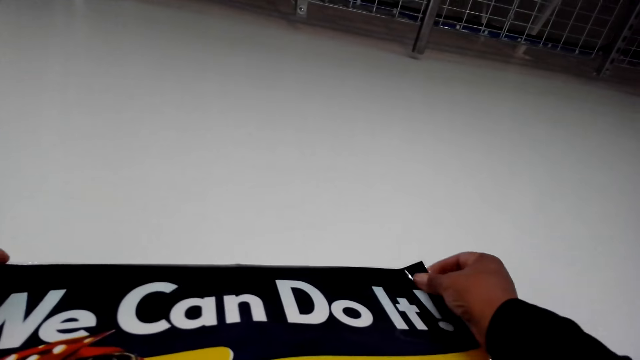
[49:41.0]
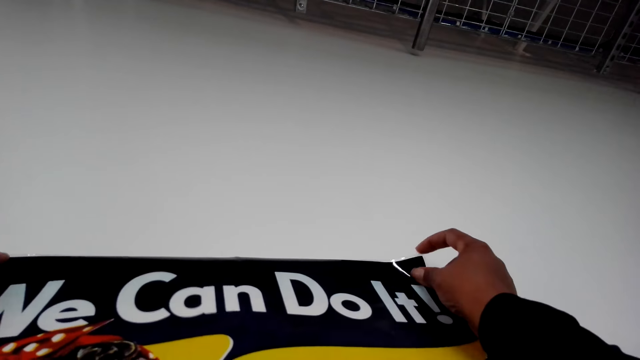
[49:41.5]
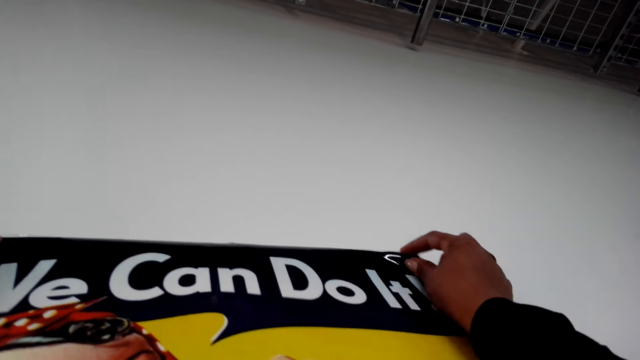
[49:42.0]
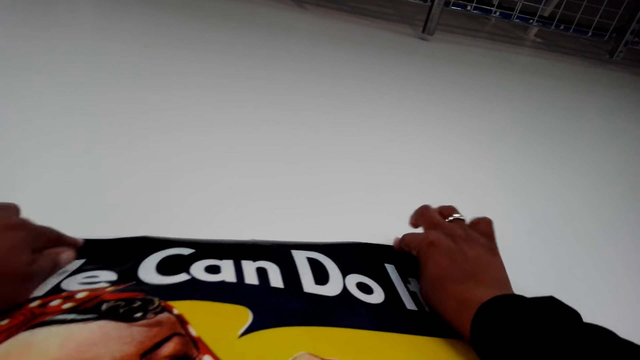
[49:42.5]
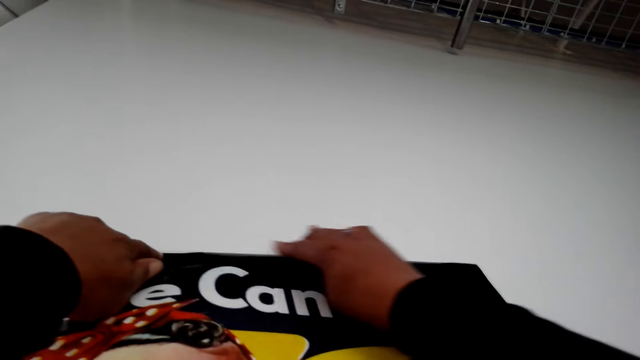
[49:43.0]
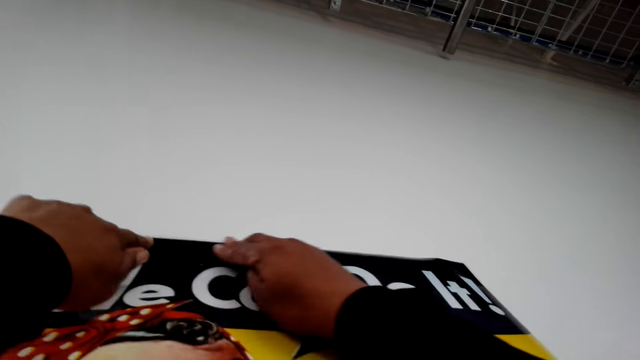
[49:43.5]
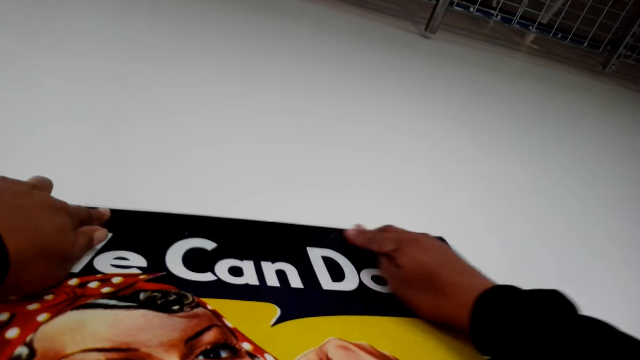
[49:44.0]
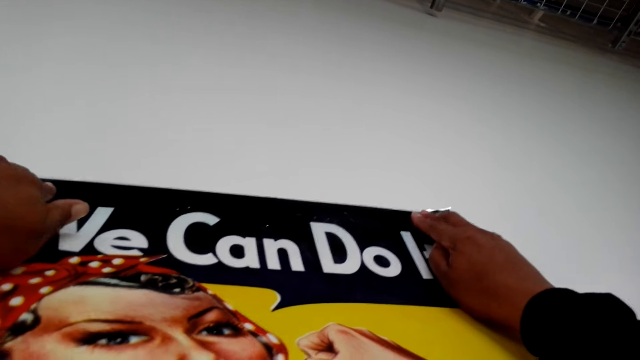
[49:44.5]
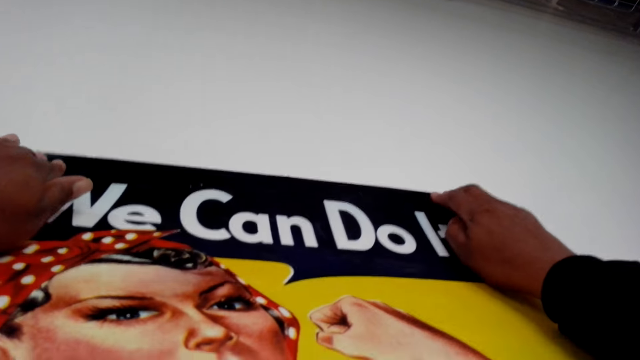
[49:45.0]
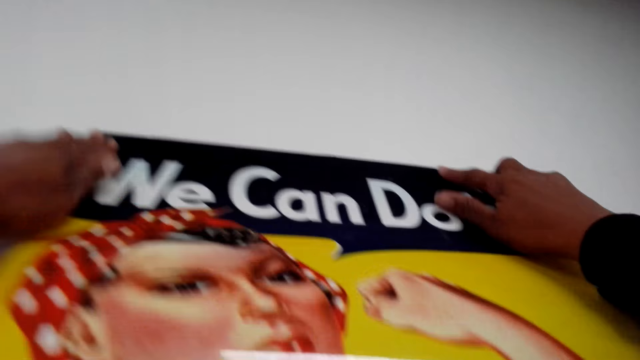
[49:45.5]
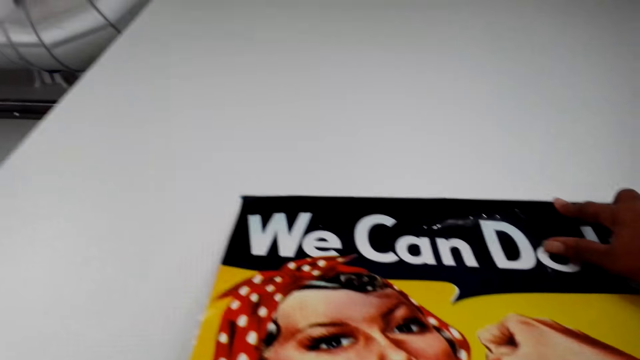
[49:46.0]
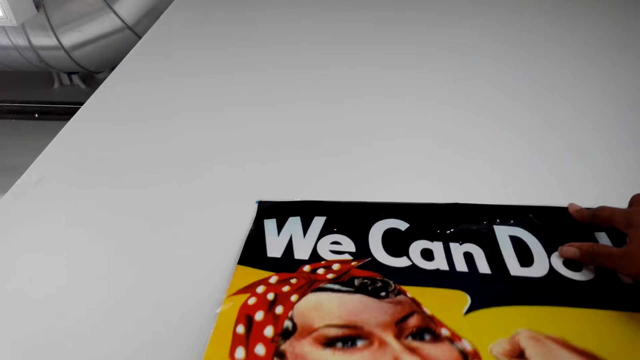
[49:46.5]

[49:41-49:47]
The camera wearer puts the art on the wall.

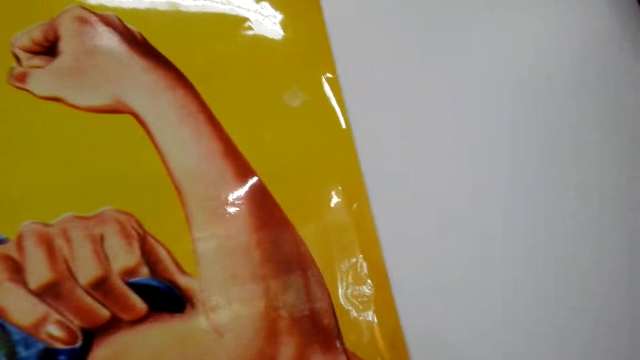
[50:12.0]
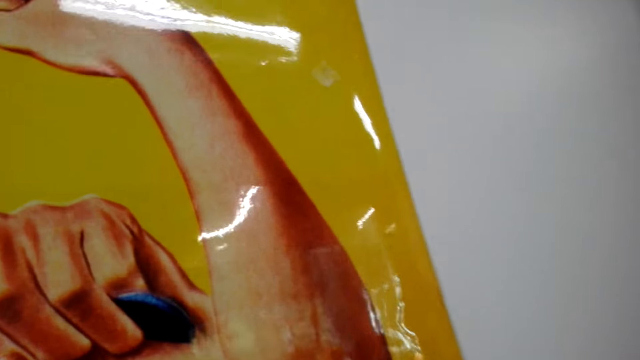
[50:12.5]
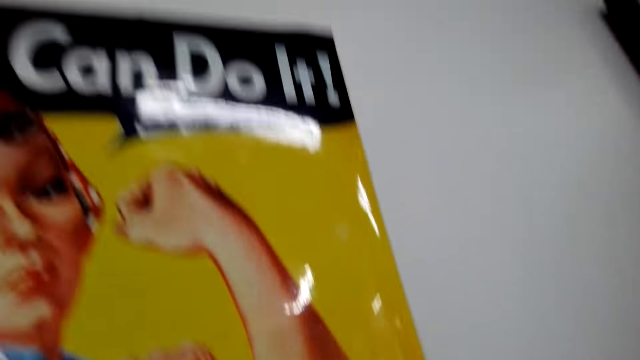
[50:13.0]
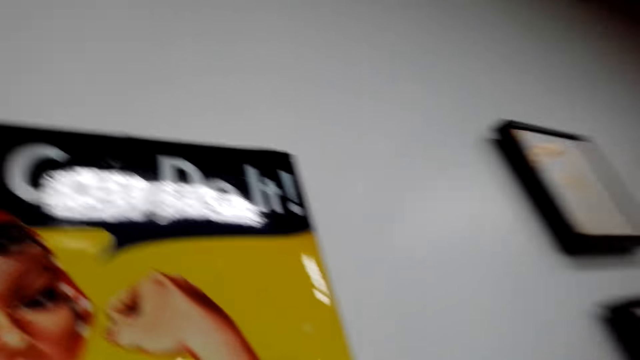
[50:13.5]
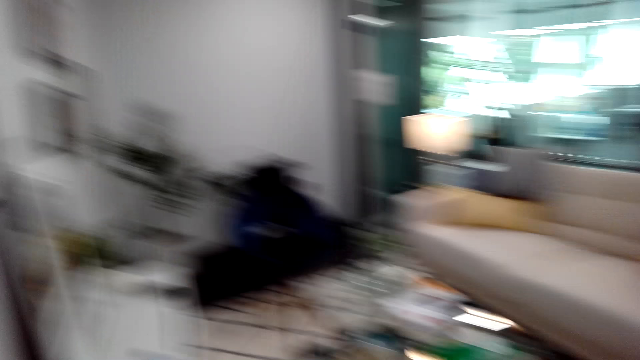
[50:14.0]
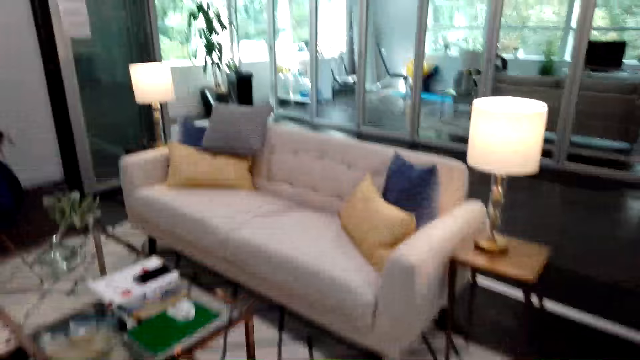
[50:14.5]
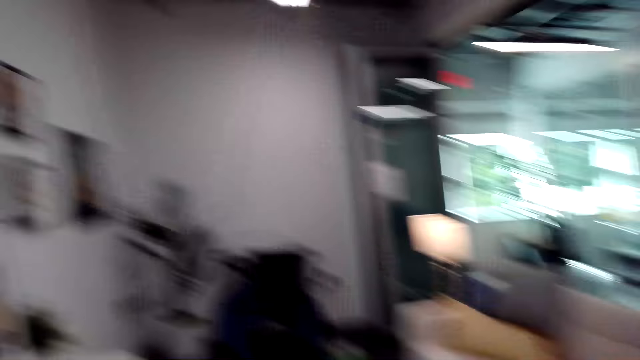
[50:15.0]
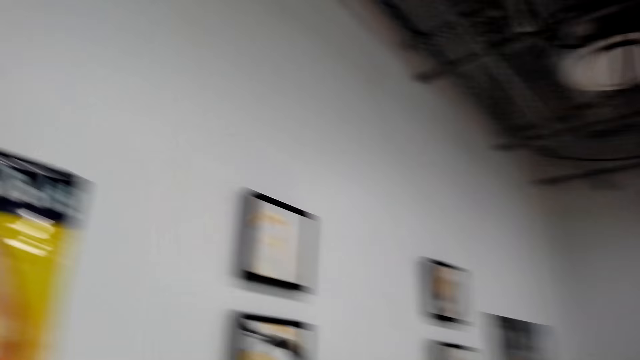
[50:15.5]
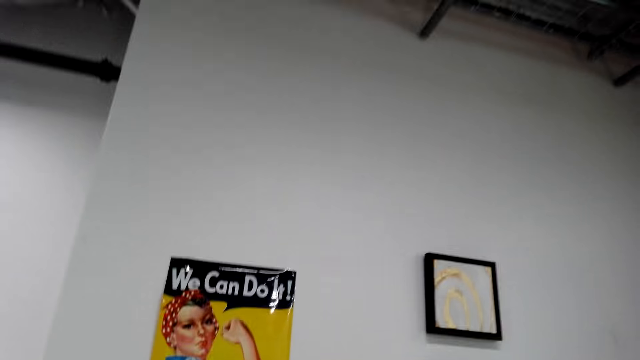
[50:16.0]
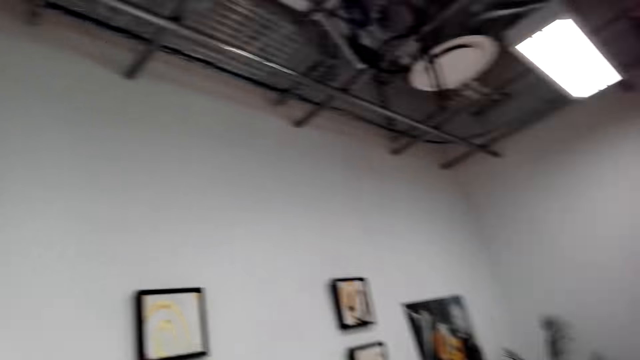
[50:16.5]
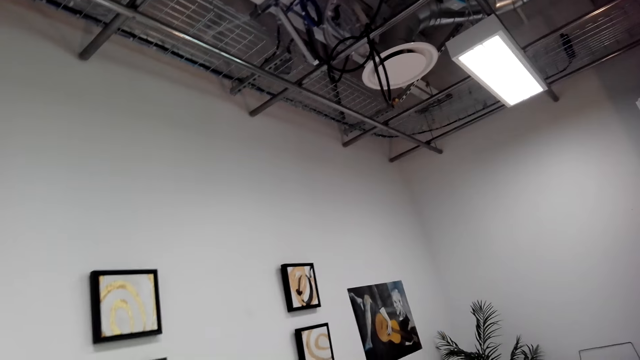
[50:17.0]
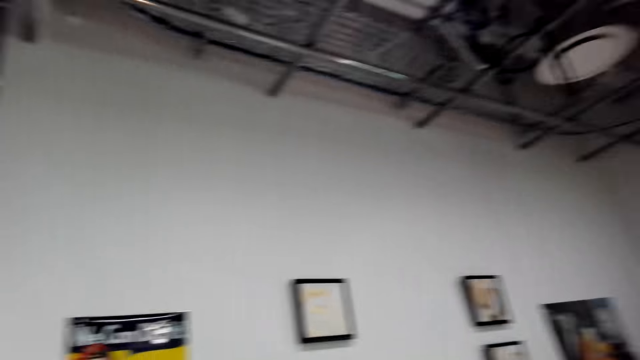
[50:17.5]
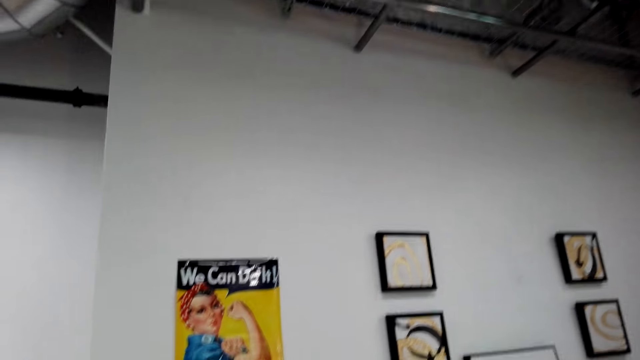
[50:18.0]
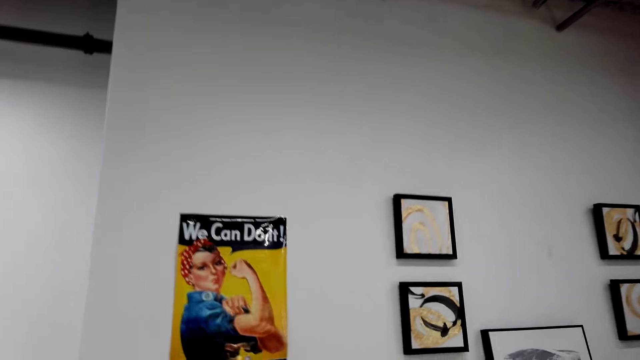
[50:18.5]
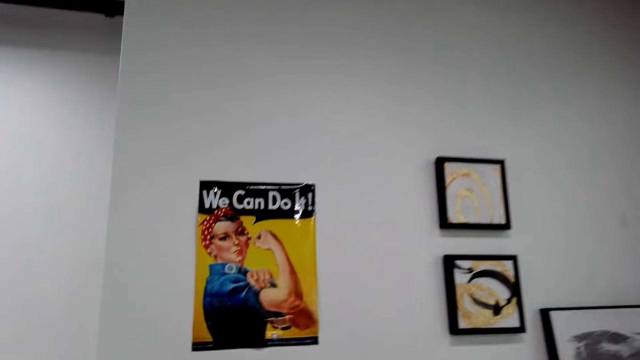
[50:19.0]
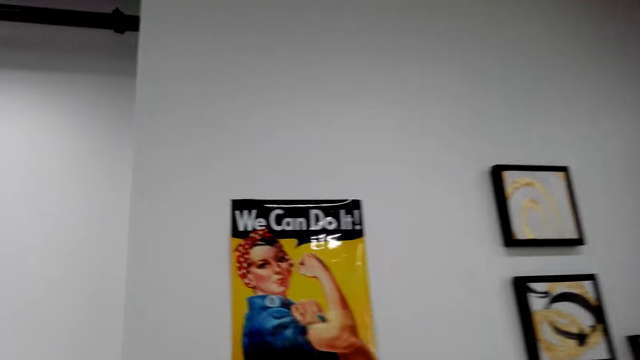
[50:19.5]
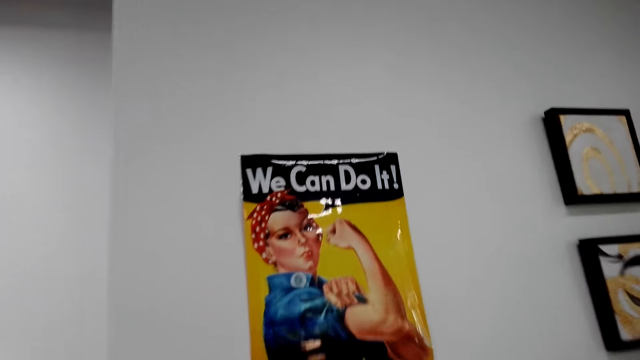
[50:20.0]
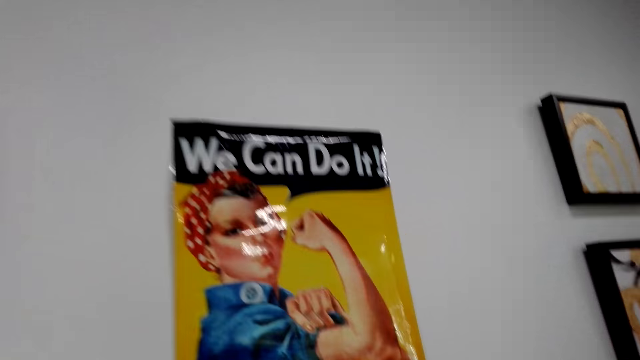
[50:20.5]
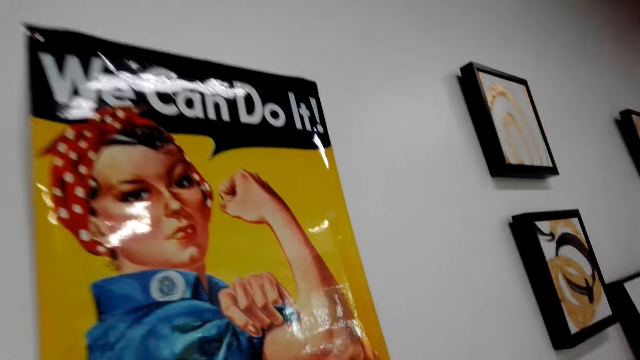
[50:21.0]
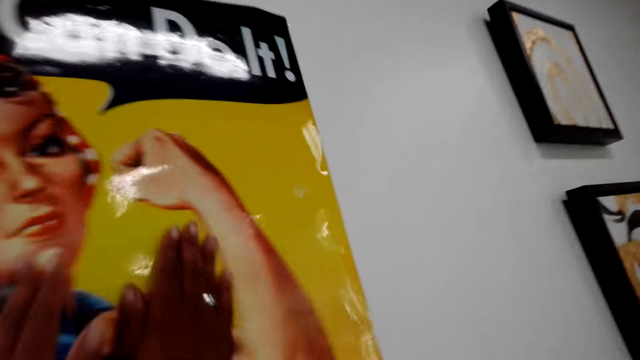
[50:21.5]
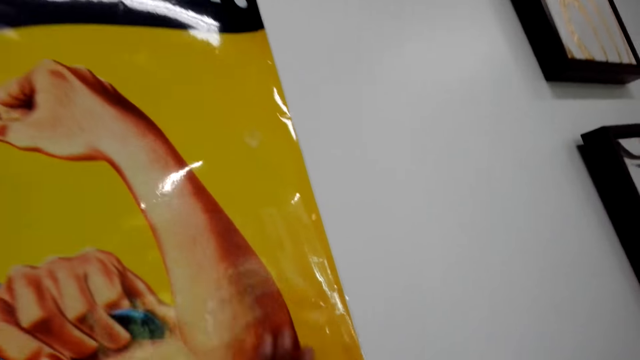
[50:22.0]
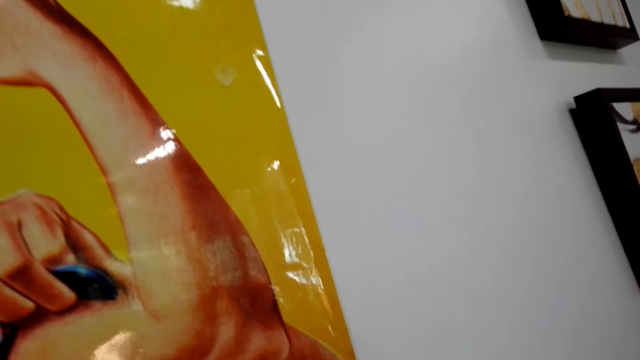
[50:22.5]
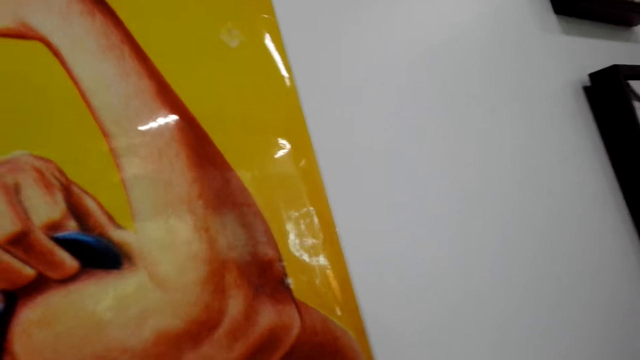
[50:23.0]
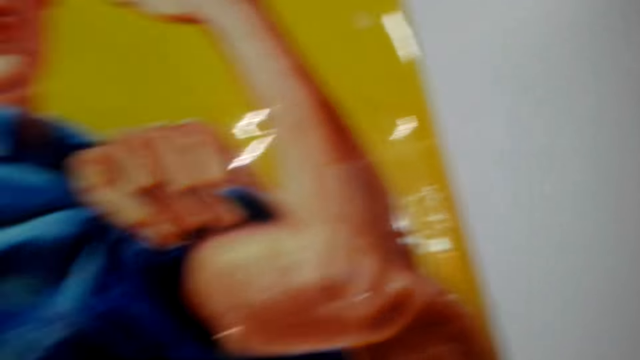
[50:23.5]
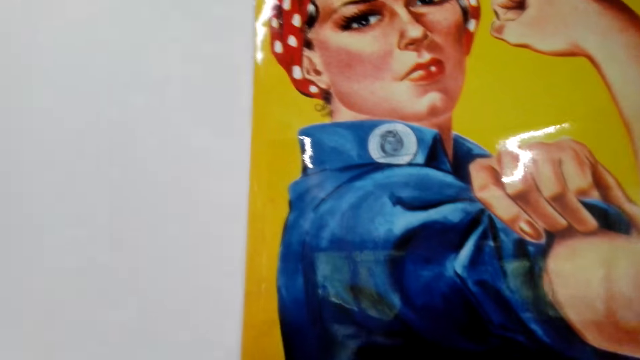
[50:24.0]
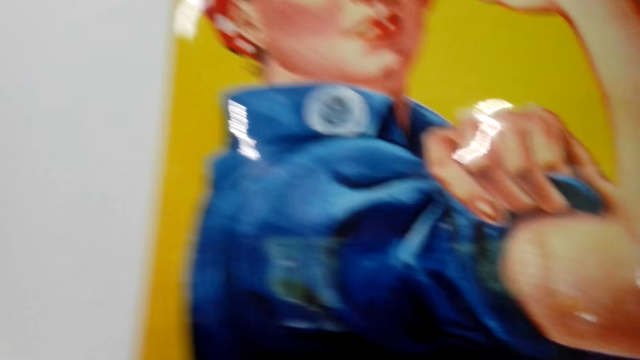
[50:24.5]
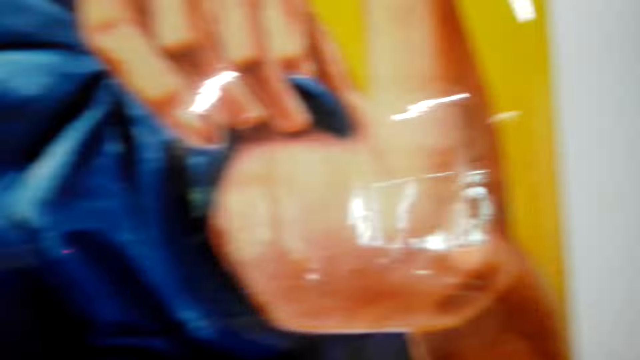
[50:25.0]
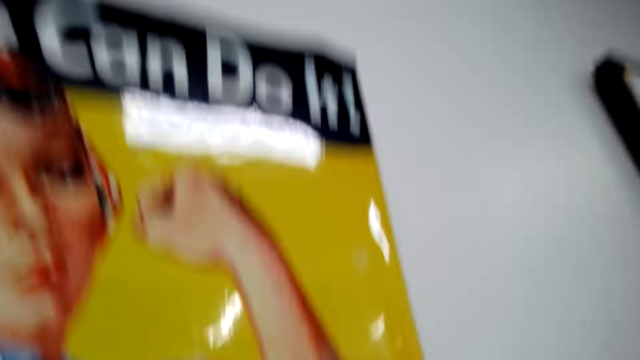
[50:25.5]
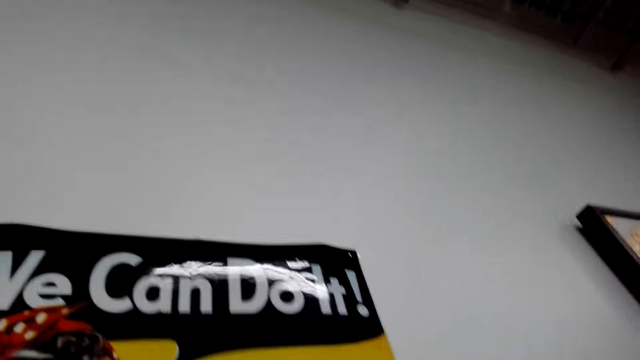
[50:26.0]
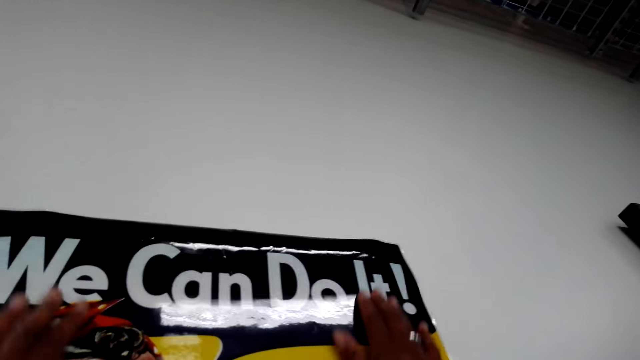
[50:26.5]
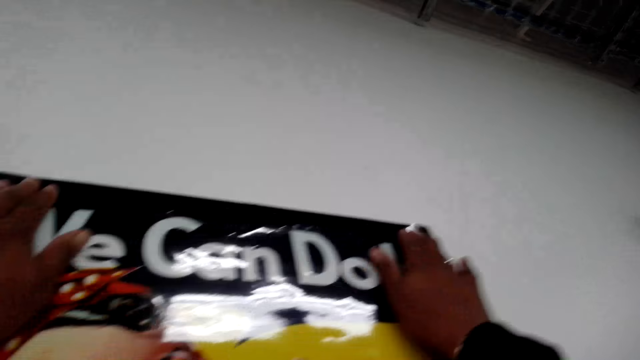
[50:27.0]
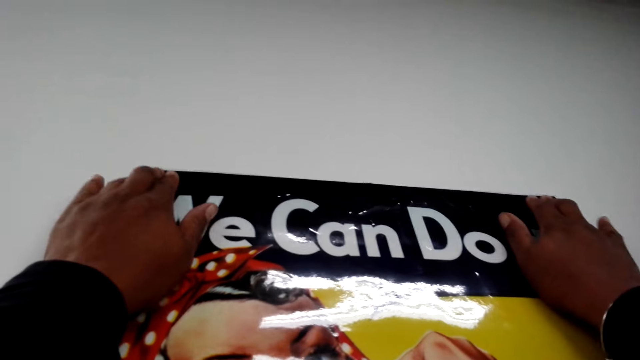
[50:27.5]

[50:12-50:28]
The camera wearer walks in the room. He adjusts the poster on the wall with his hands. He puts a picture on the wall.
